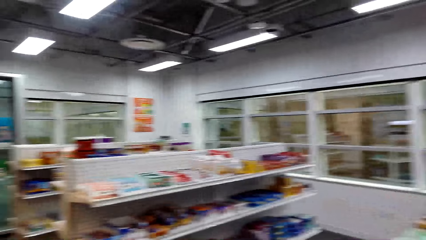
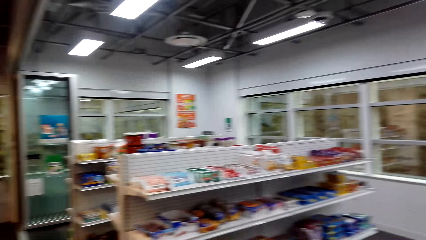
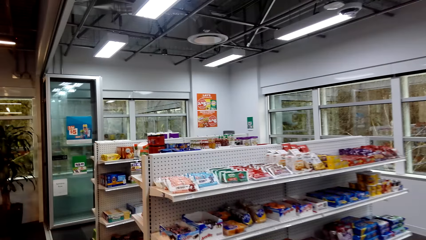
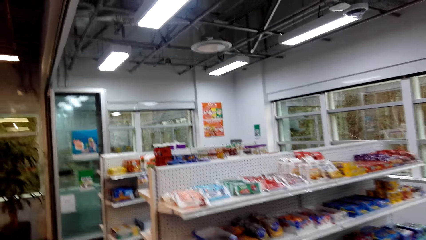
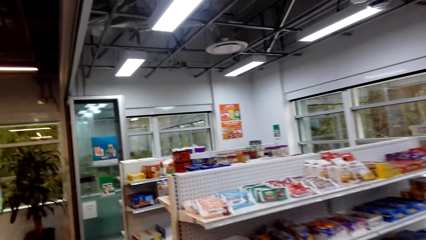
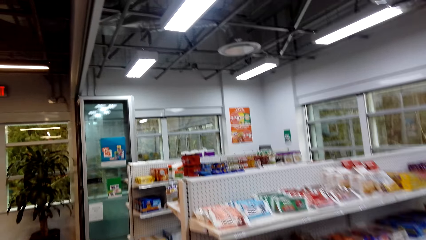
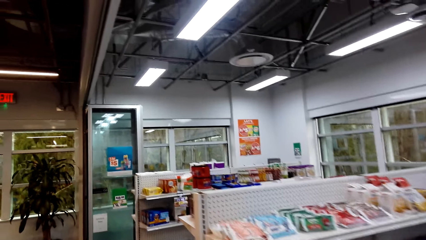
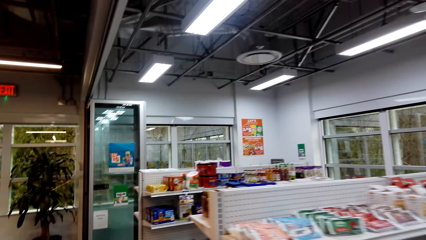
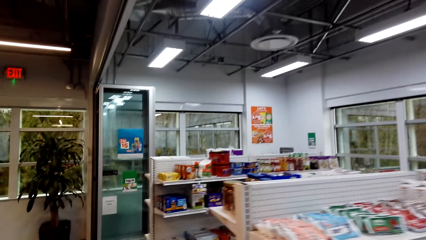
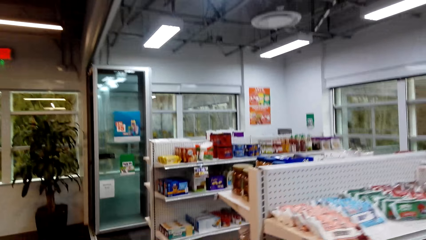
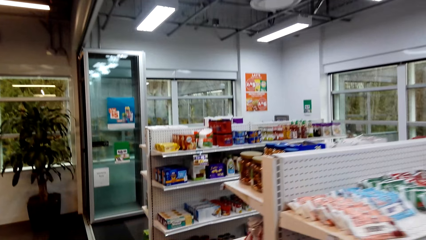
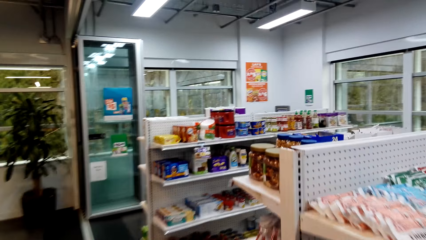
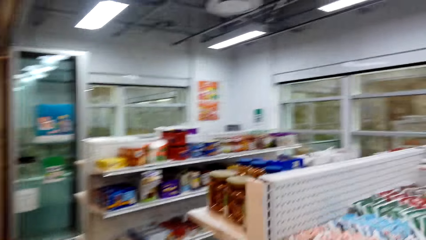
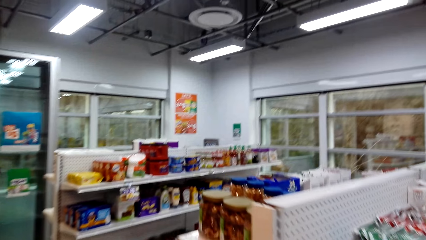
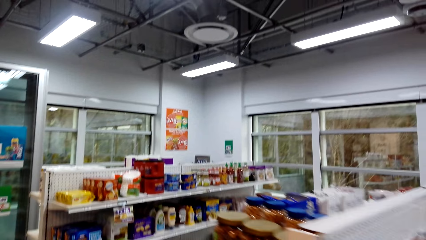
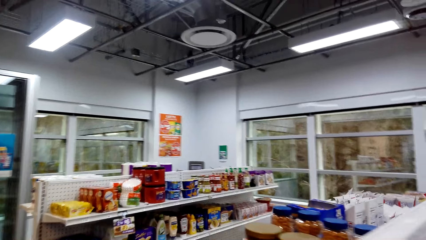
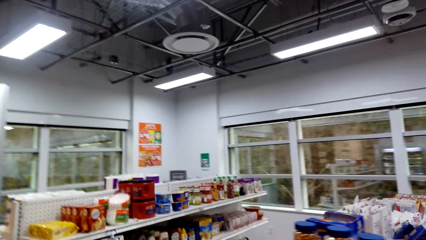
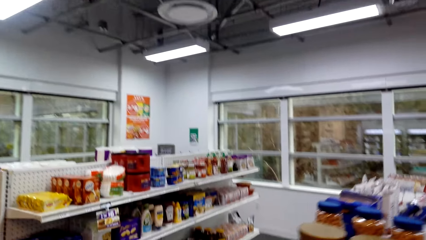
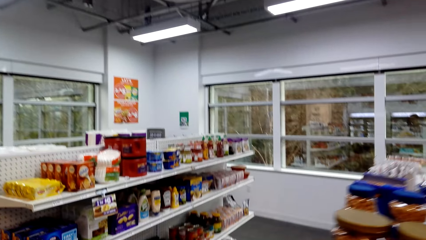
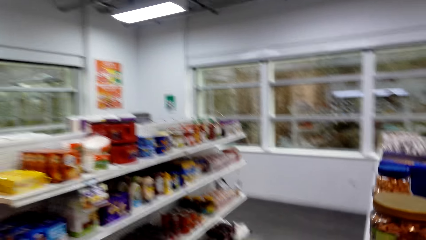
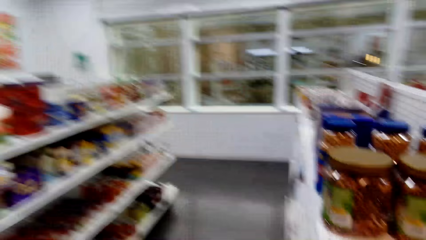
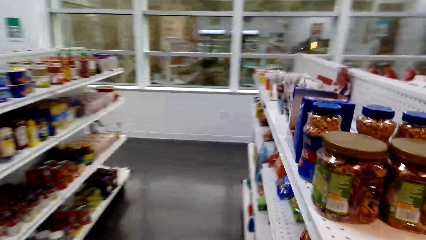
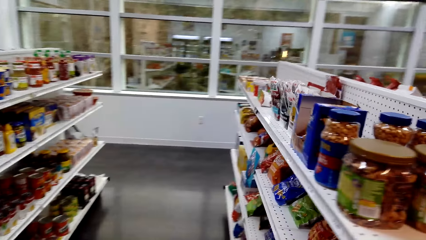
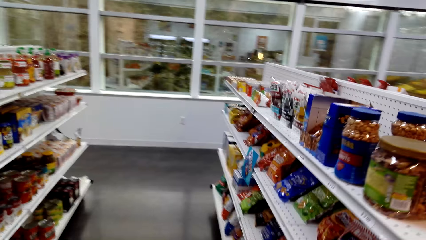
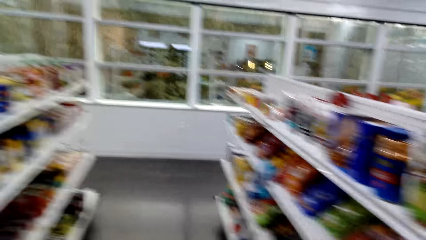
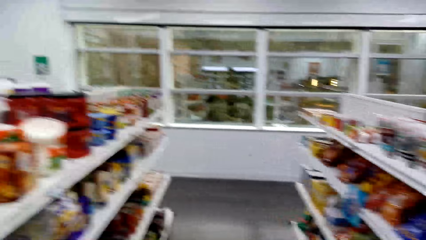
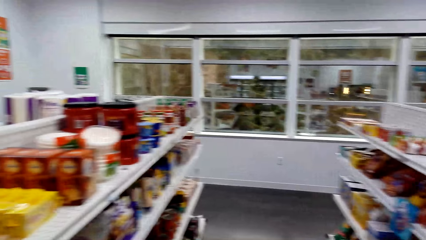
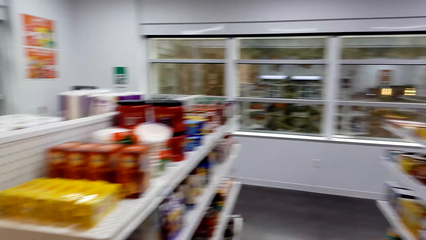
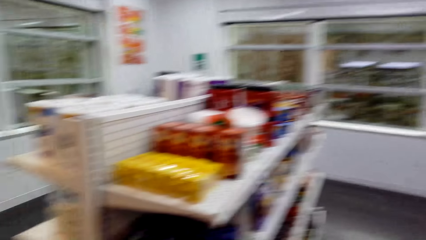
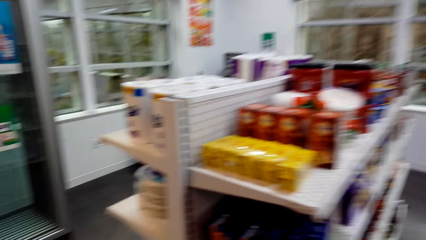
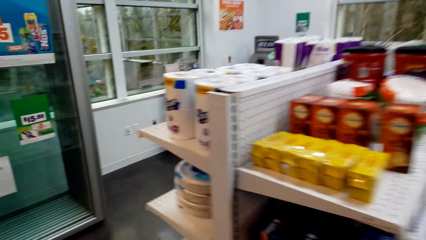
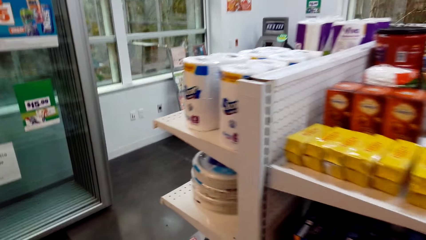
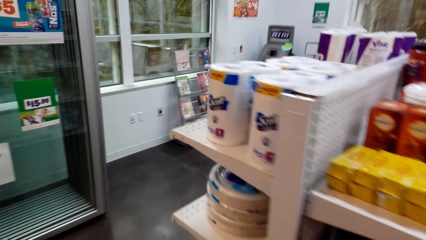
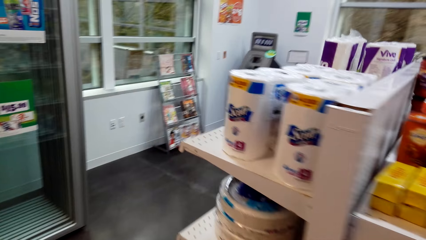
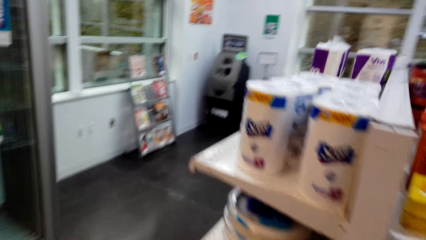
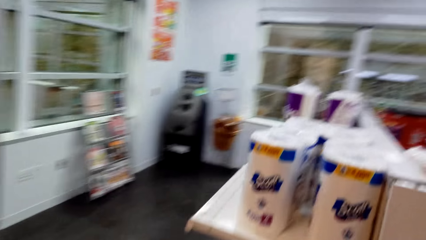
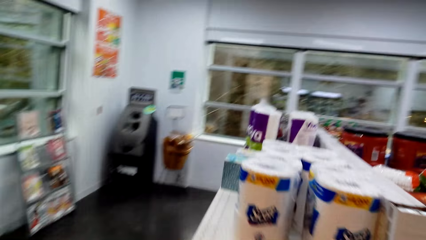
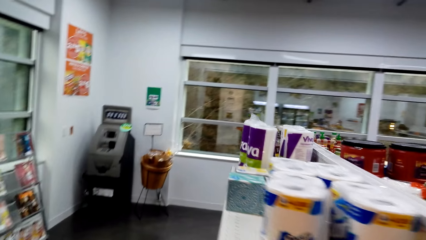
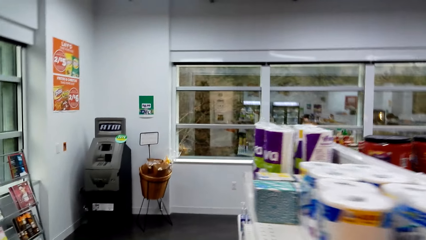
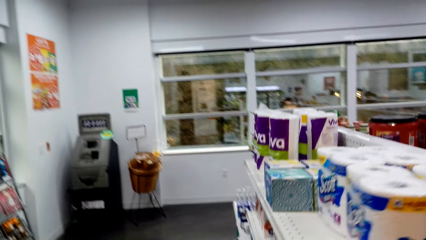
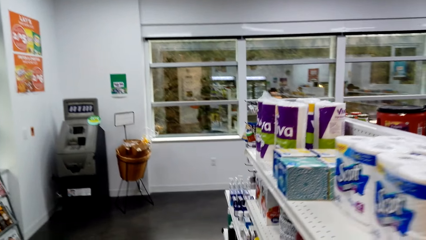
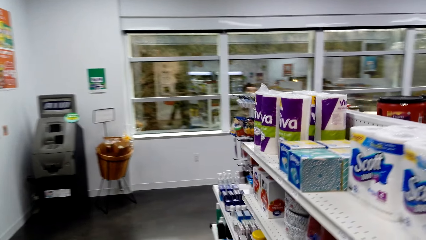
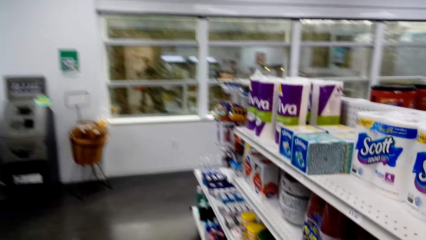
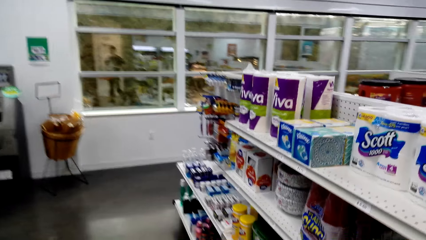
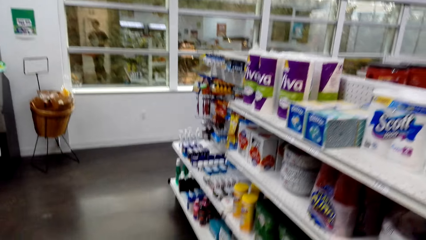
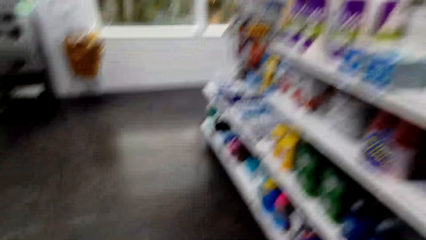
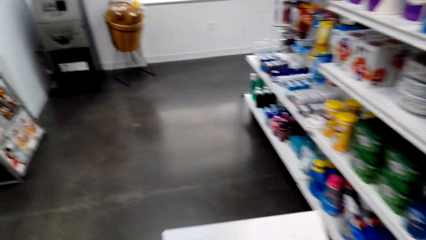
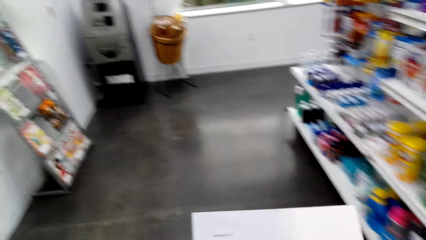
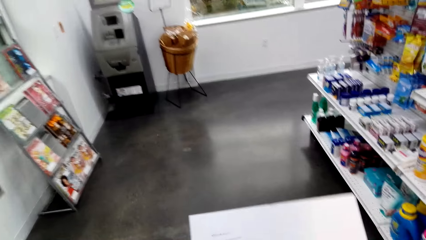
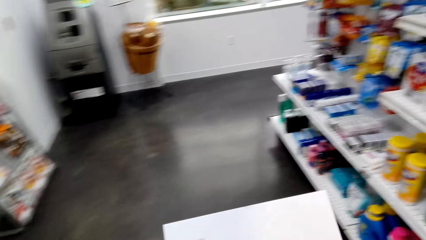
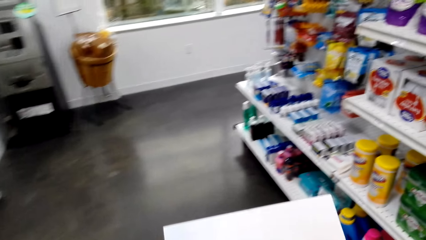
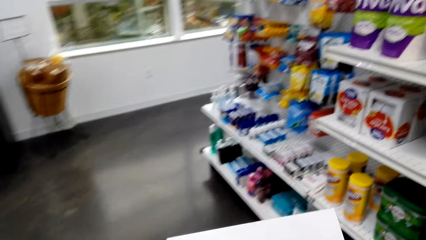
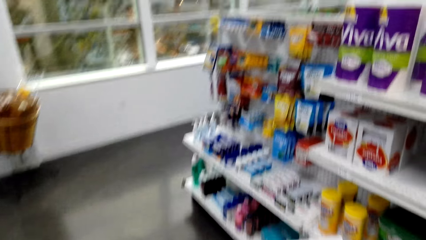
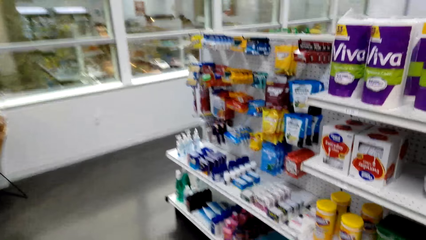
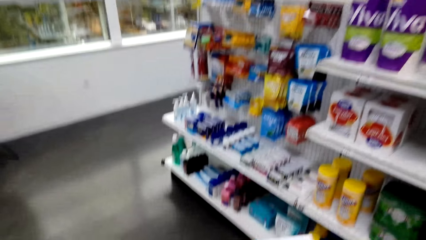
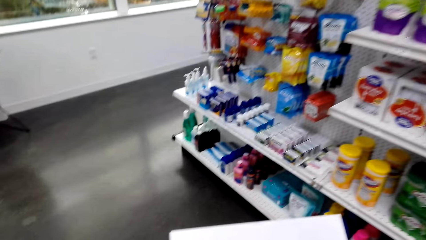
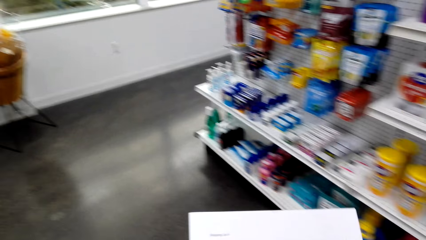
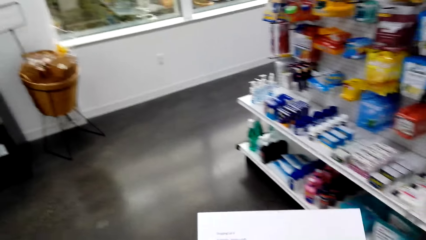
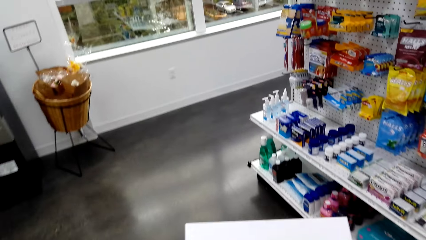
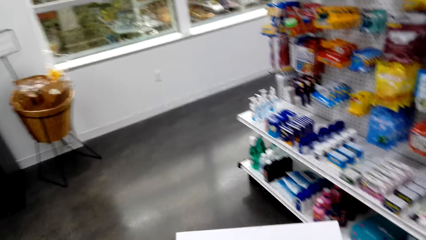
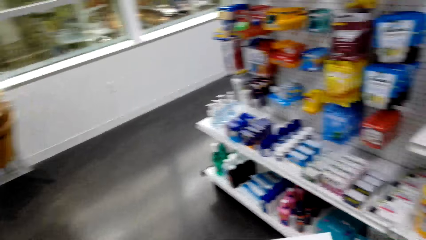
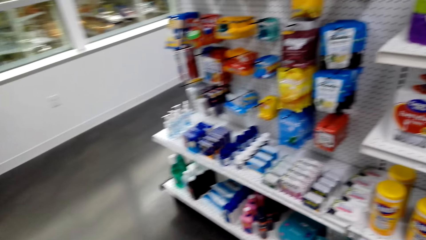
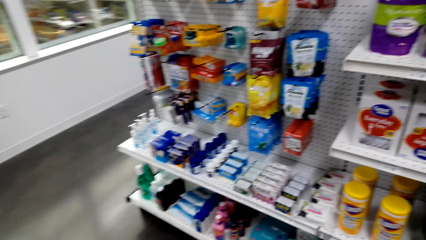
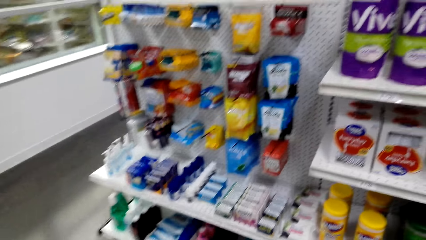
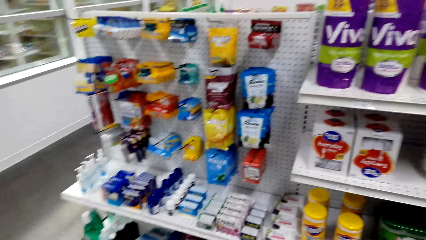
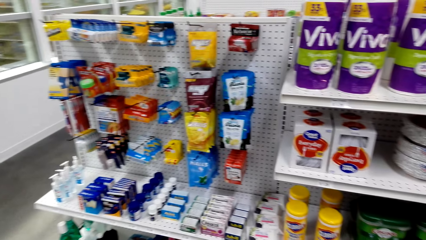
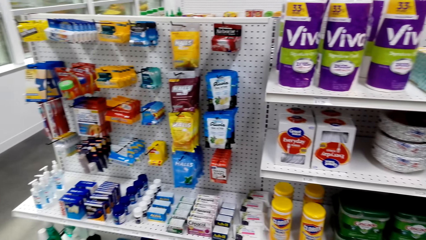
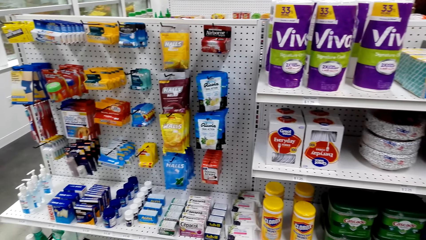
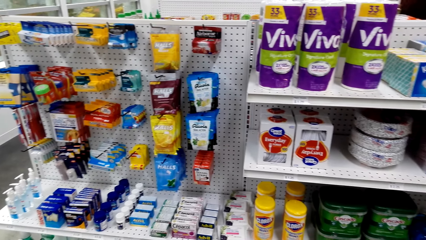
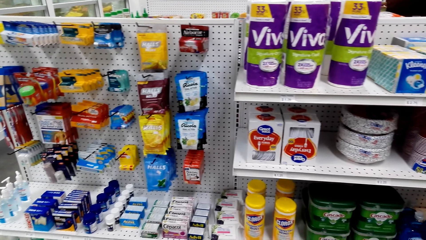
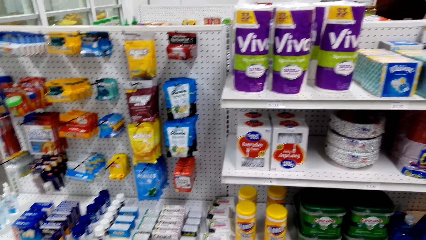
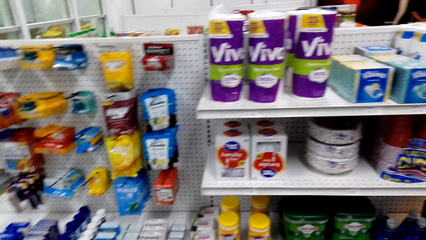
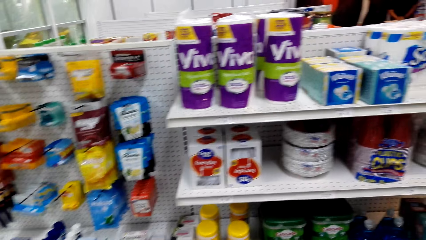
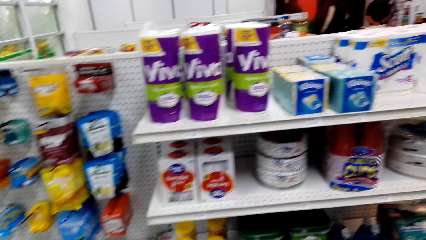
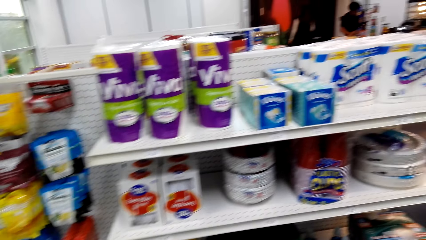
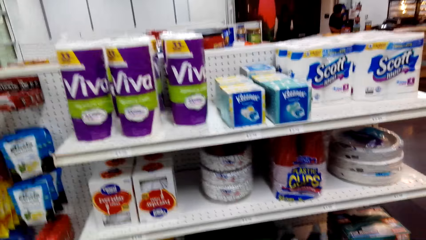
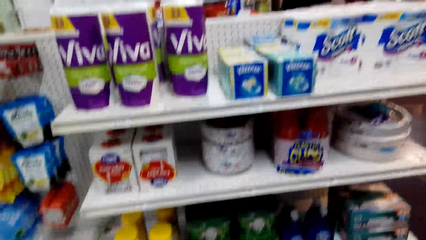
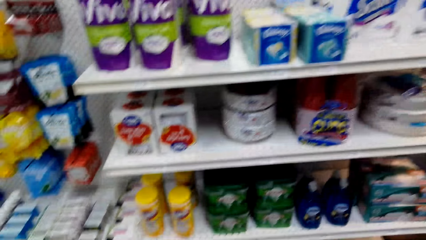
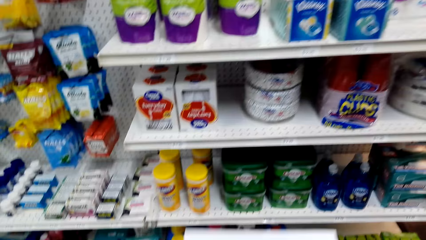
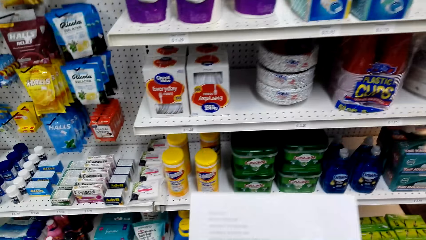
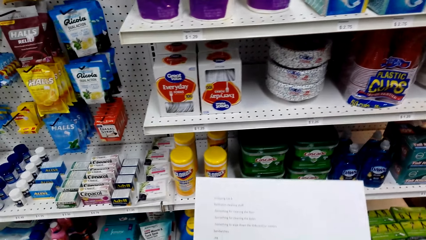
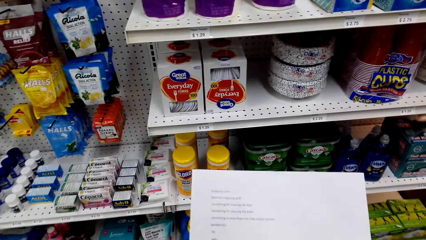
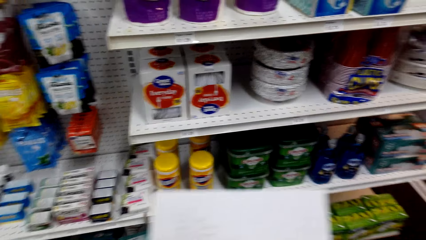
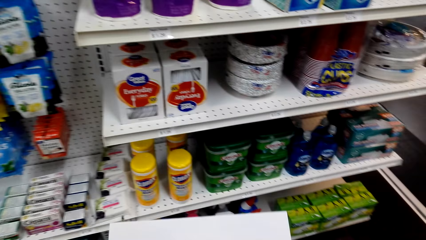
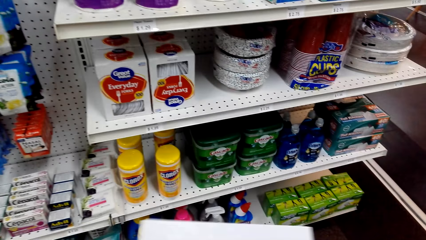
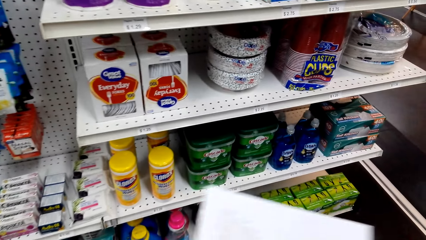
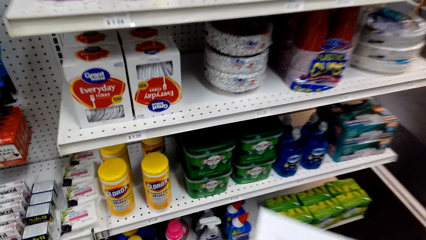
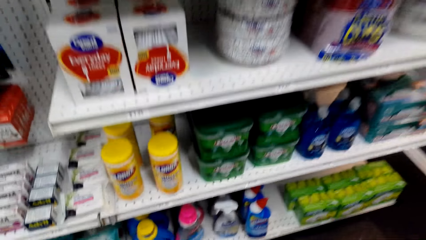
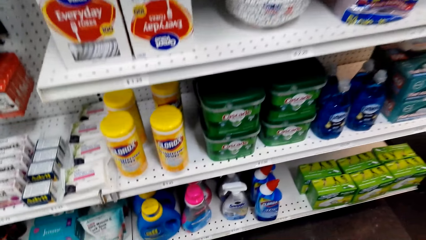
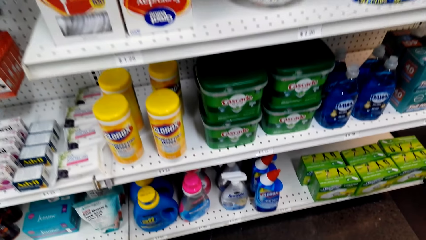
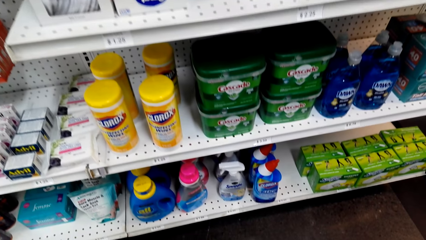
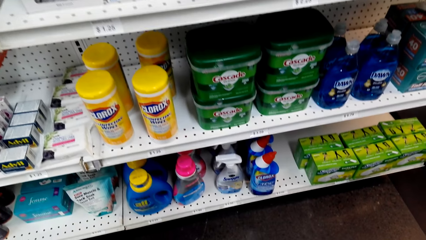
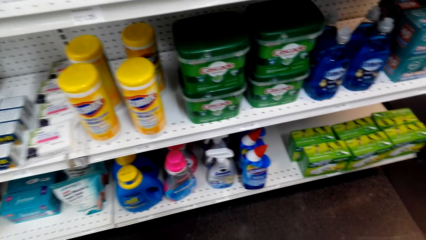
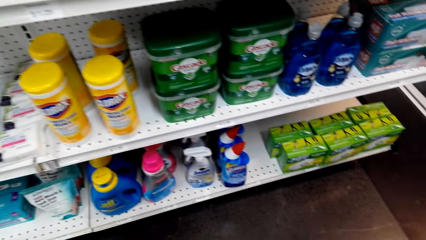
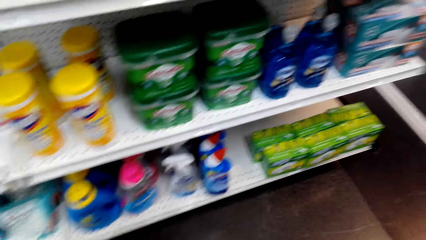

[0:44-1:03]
The camera wearer walks across the store. They pick up a paper.
